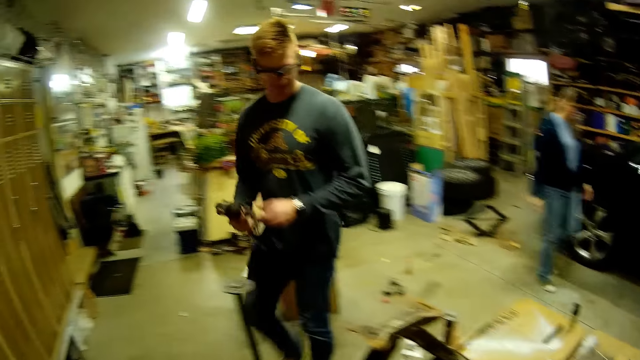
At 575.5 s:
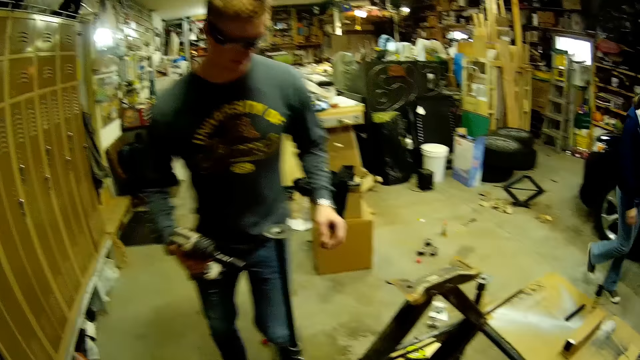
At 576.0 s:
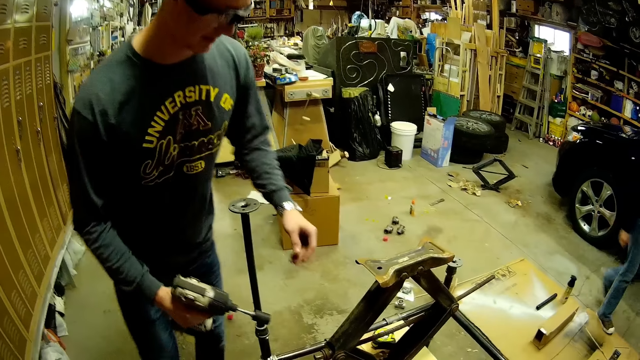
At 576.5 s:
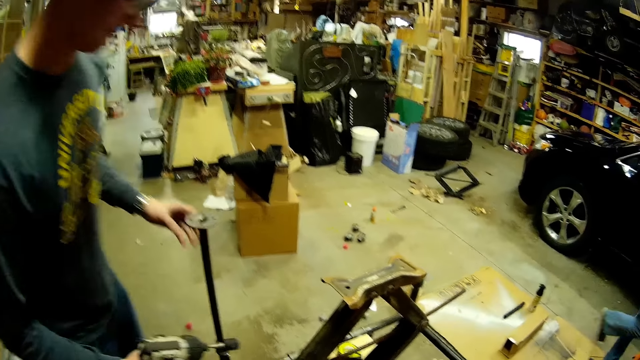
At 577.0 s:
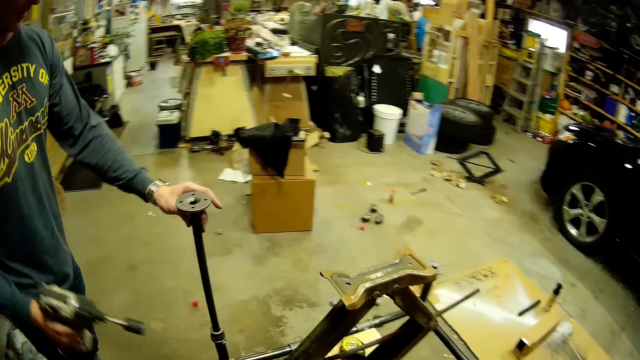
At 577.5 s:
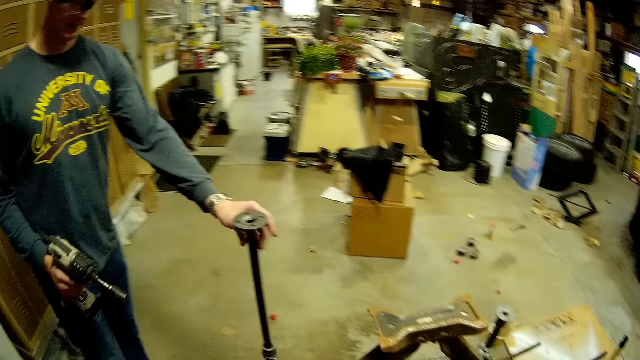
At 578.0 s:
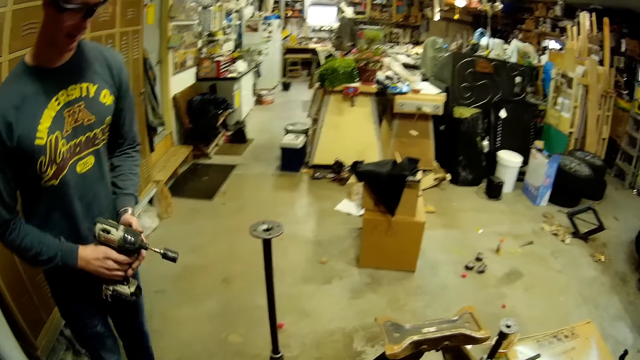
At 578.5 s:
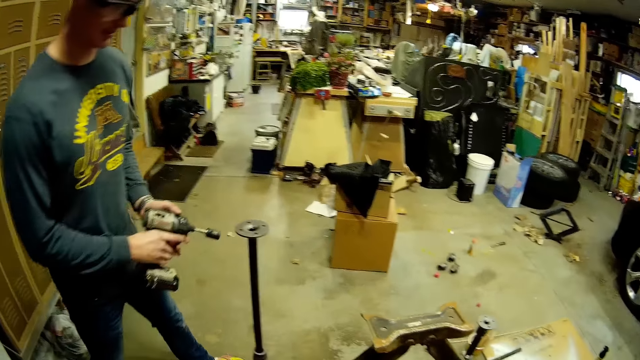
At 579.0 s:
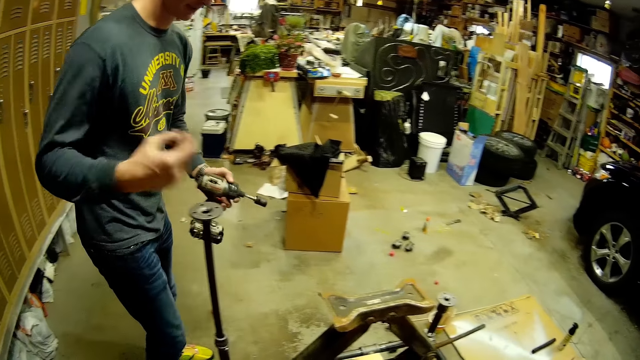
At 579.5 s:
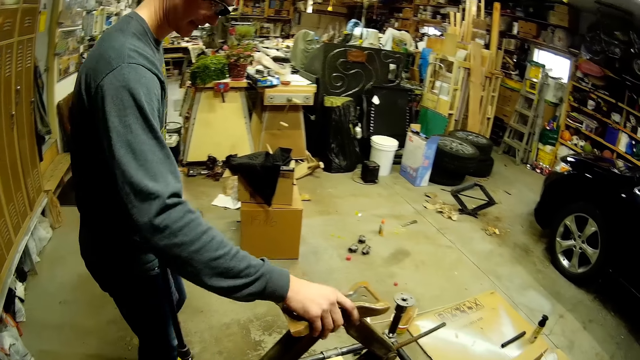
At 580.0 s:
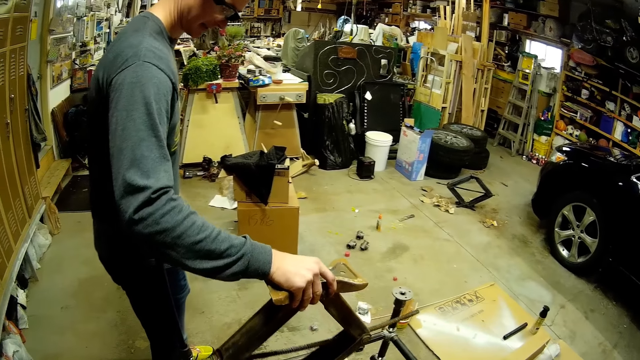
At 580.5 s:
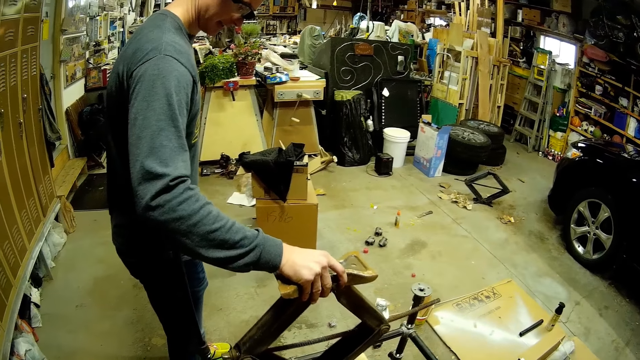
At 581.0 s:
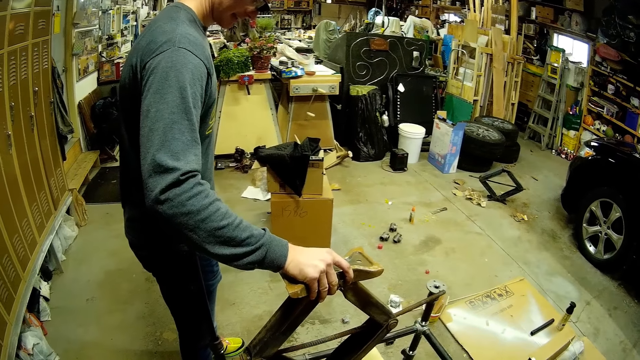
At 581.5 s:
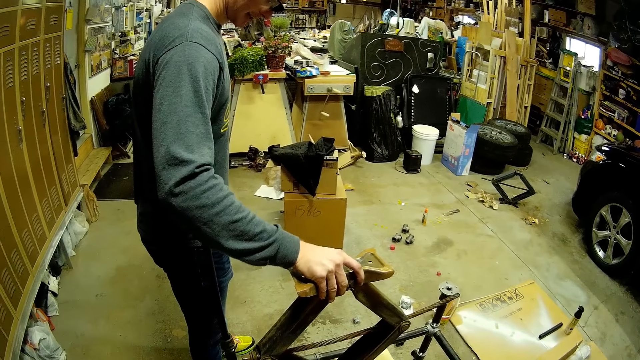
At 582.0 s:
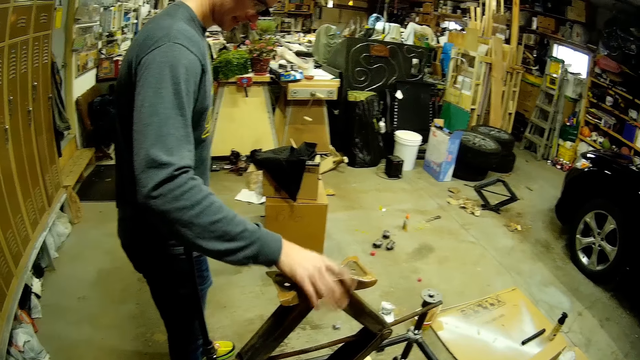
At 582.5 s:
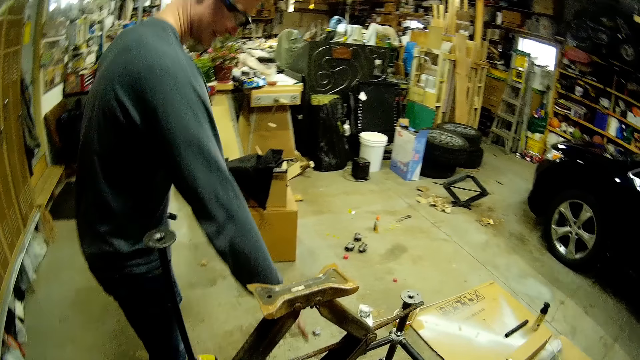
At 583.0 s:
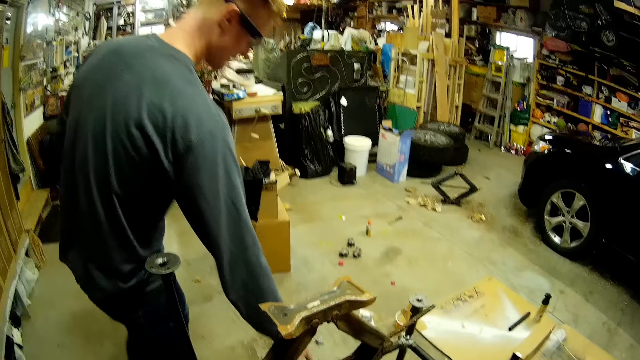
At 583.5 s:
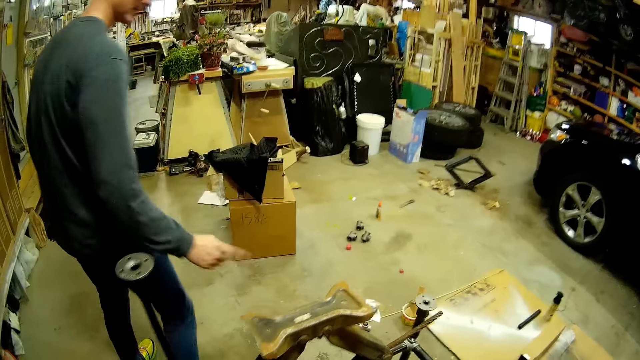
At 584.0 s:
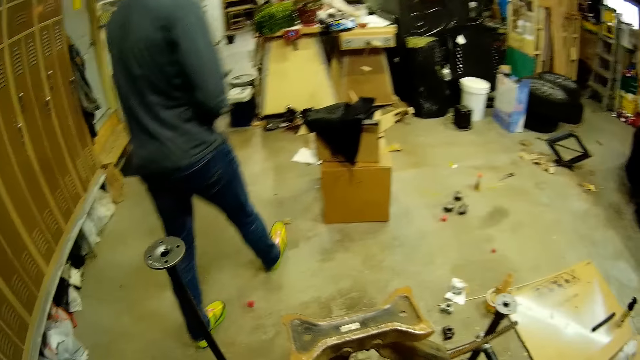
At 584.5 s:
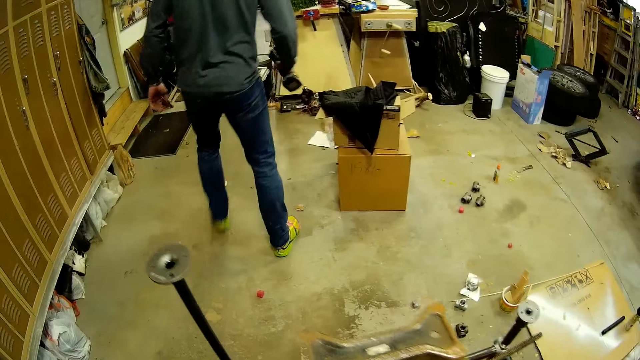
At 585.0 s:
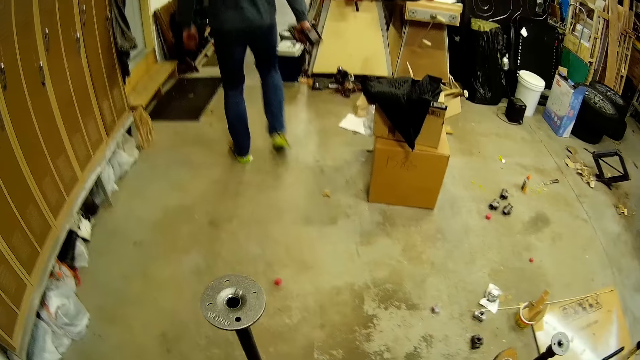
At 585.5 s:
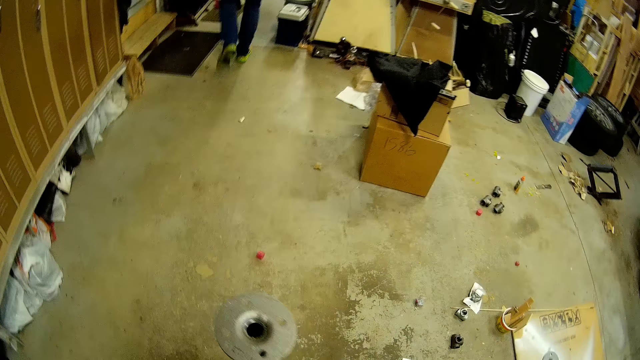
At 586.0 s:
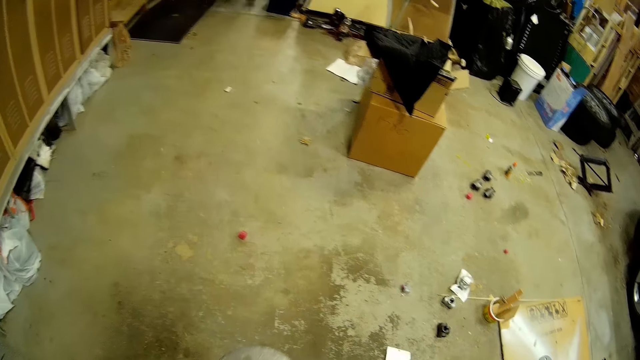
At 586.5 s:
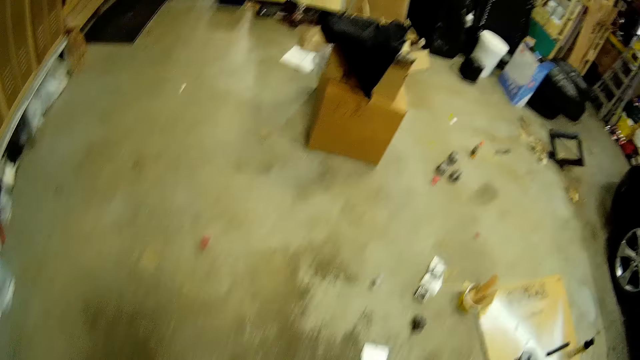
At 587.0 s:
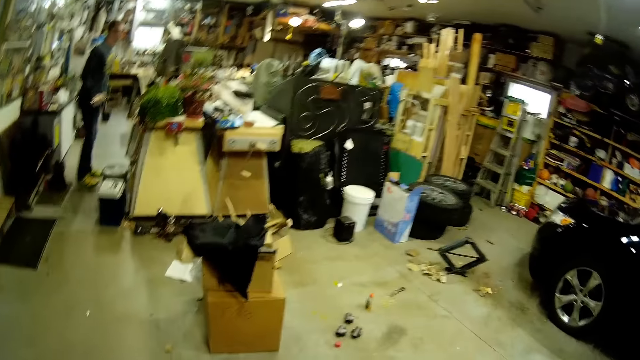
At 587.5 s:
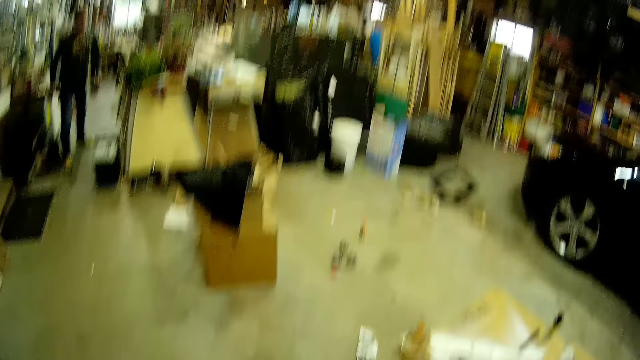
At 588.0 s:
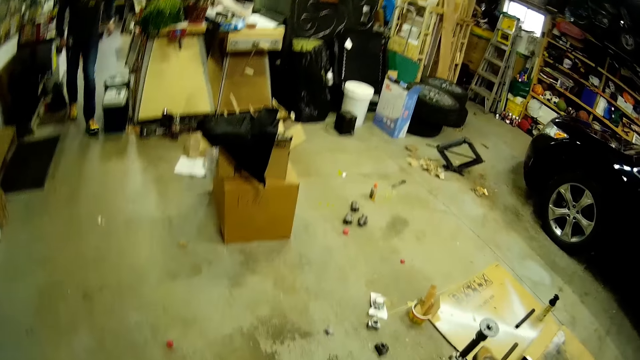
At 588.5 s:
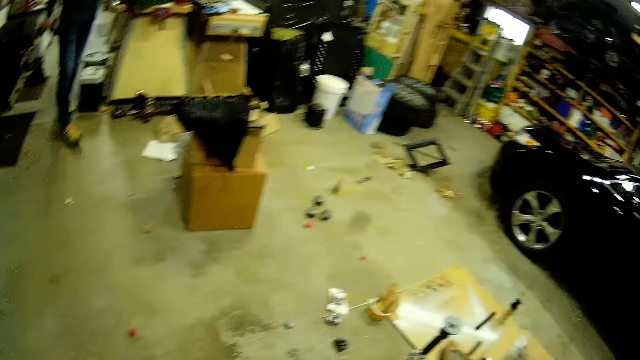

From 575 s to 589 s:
The man touches the metal tube. The man holds the column of a metal scaffold with his left hand. The man talks to the camera wearer. The man passes the bolt tightening machine to his left hand. The man lifts the car jack. The man adjusts the car jack on the metal scaffold with his right hand. The man speaks to the camera wearer. The man walks away from the camera wearer. The man passes the bolt tightening machine to his right hand.

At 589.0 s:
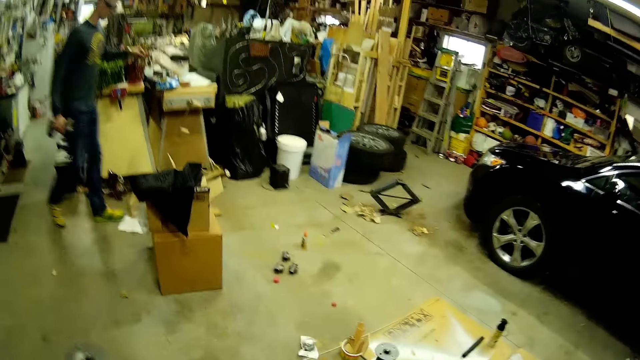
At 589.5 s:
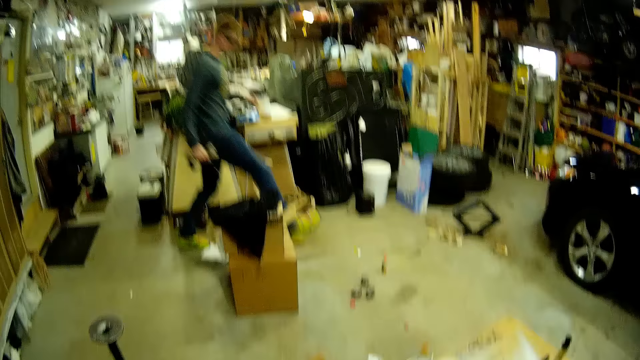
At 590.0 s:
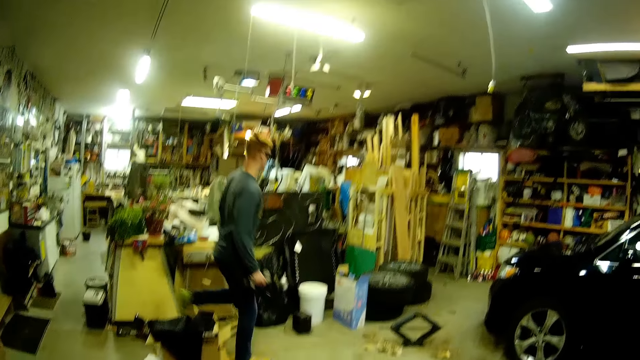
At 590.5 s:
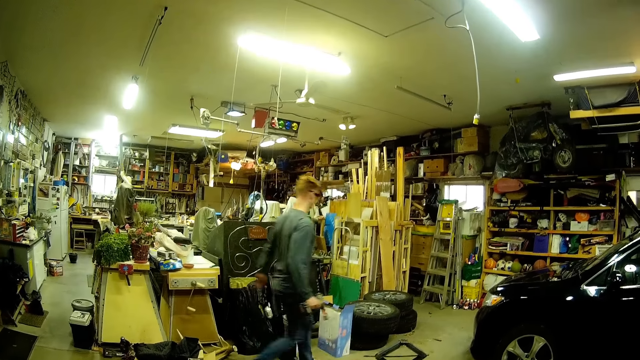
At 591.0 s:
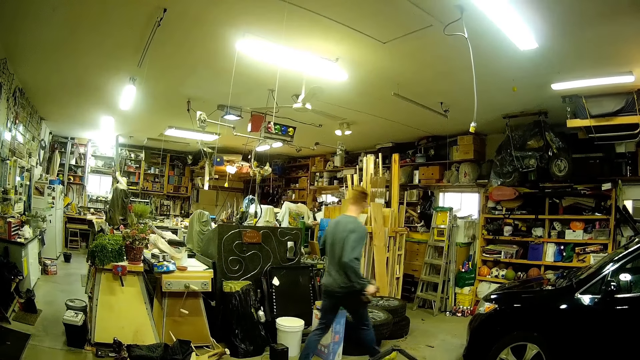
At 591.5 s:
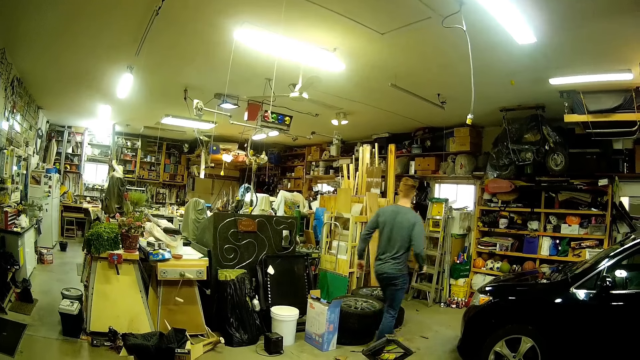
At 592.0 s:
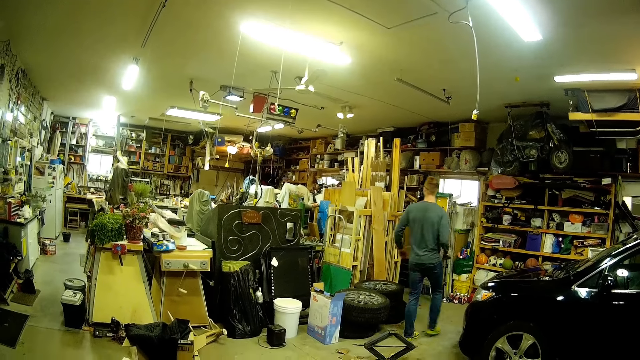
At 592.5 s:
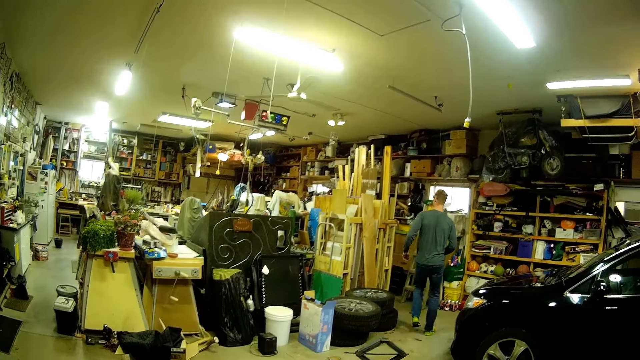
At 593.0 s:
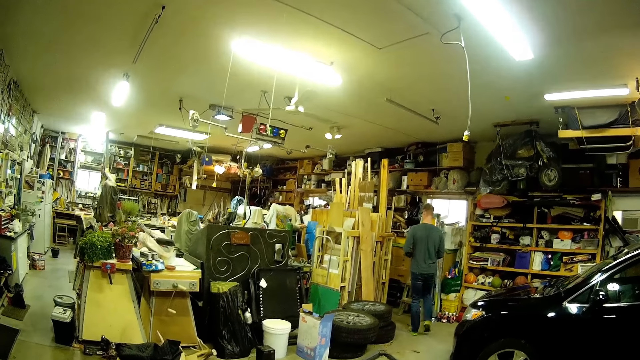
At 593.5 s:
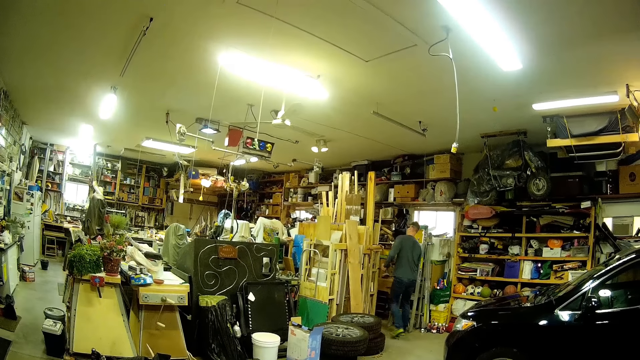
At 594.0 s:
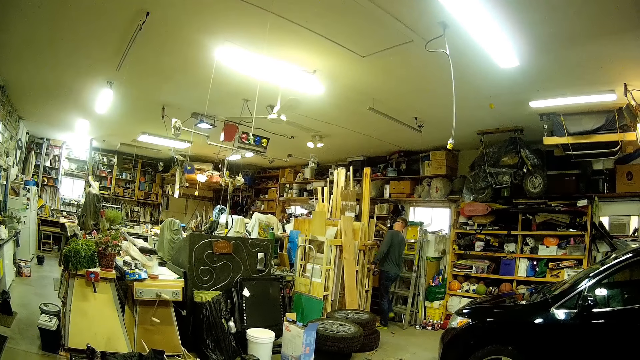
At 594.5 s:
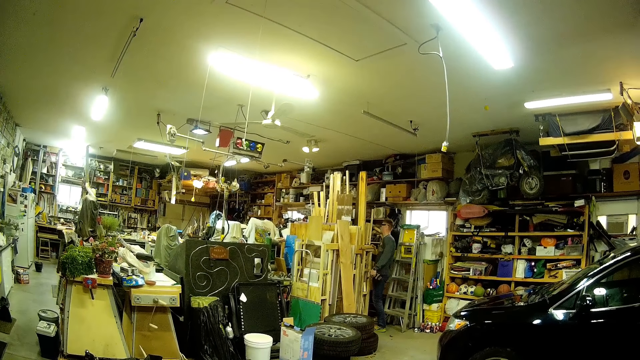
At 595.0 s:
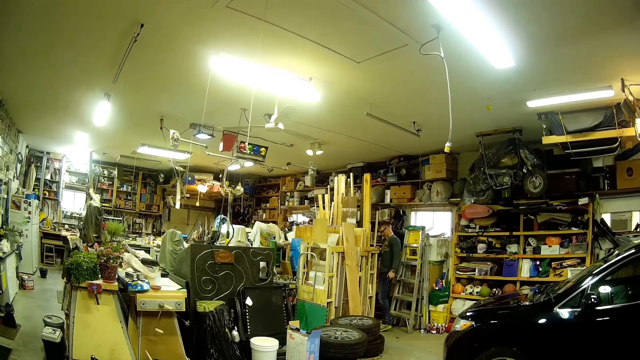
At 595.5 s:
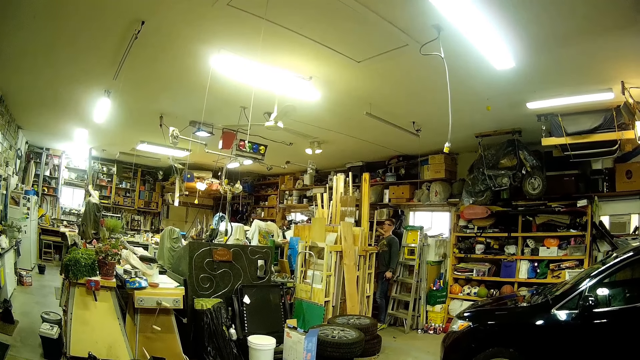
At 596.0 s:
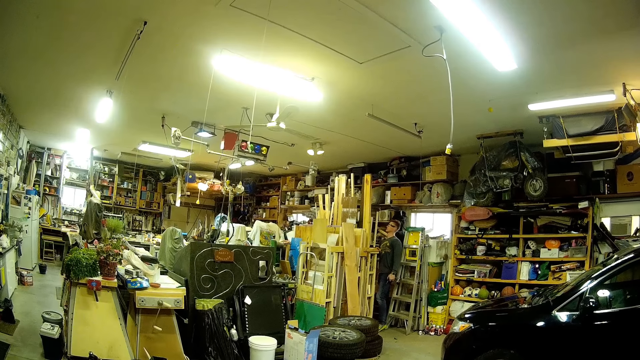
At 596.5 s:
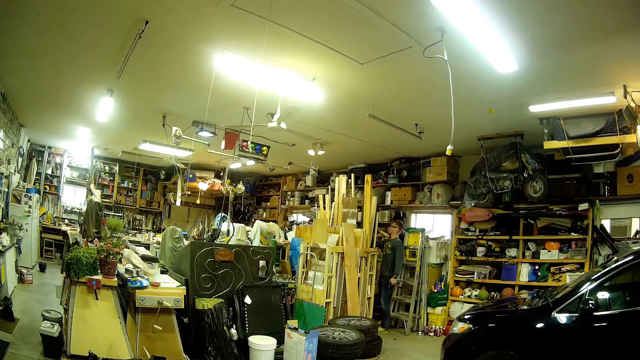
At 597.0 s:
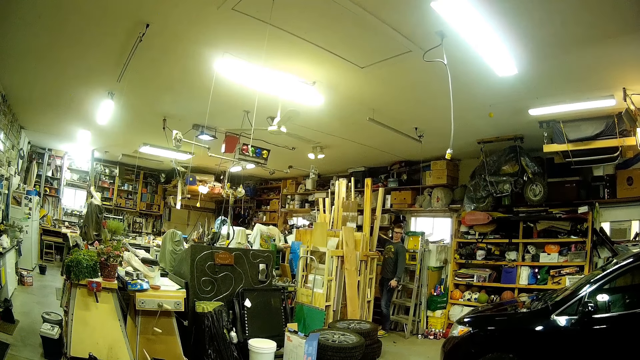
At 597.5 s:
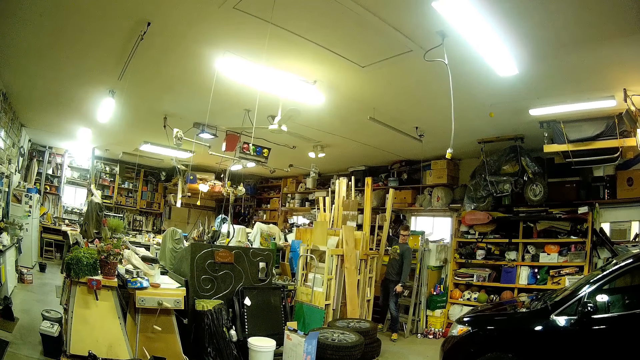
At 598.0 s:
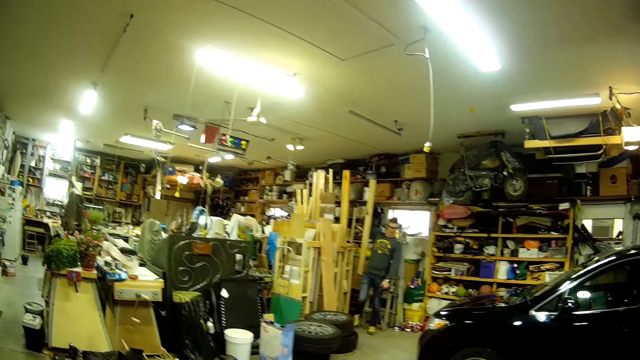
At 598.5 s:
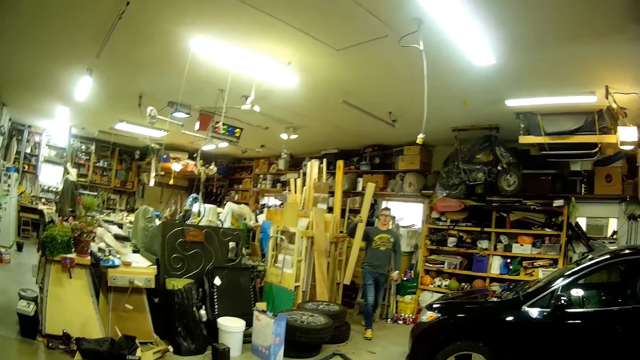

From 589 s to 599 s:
The man passes the bolt tightening machine to his left hand. The man checks wood planks in a stack of wood planks. The man lifts a wood plank with his right hand. The man carries the wood. The man walks towards the camera wearer with the wood plank in his right hand.
